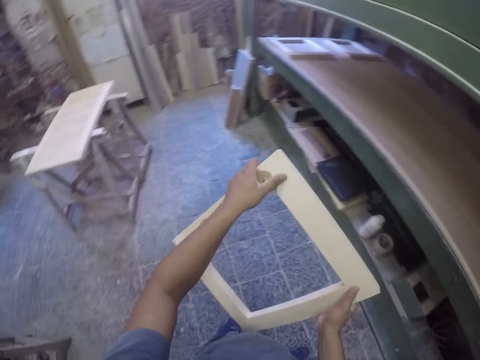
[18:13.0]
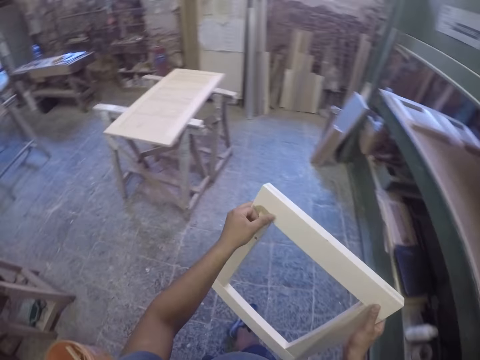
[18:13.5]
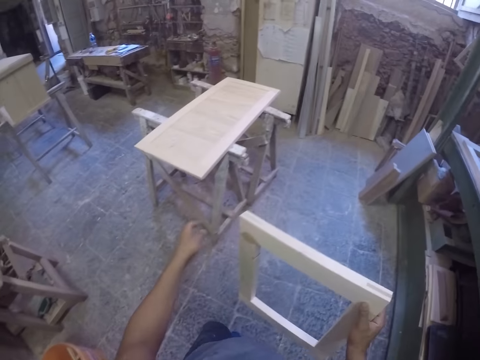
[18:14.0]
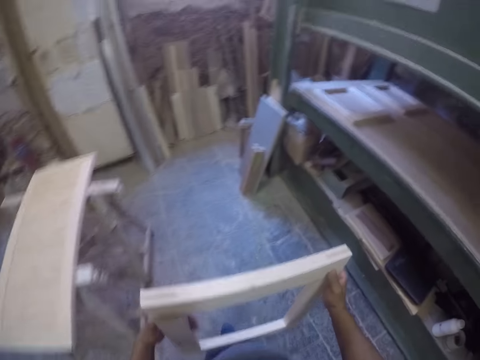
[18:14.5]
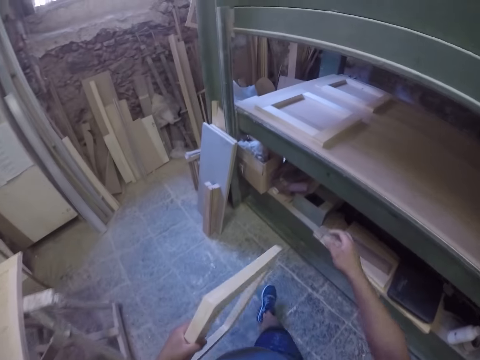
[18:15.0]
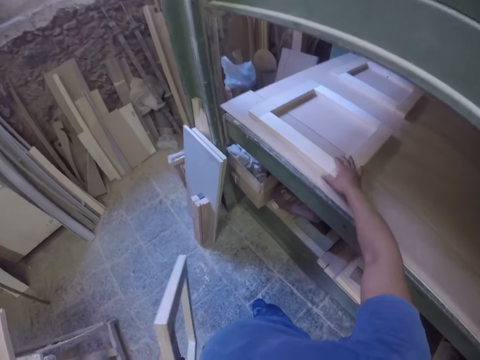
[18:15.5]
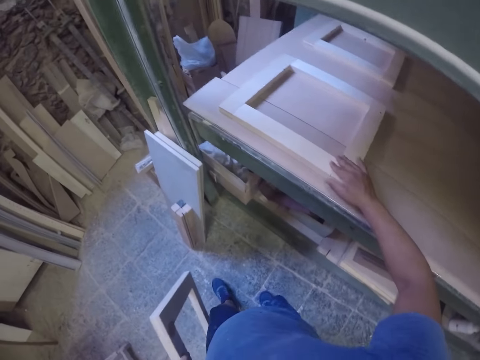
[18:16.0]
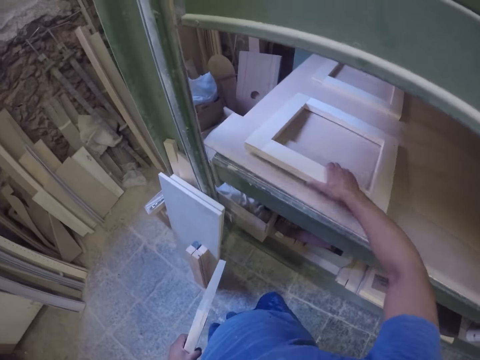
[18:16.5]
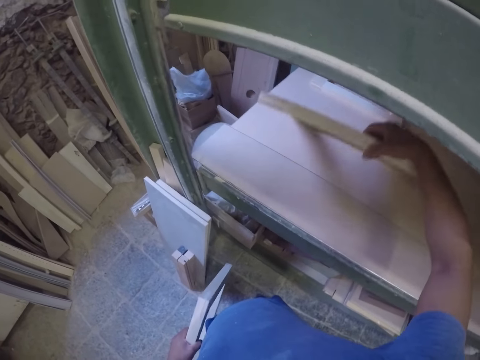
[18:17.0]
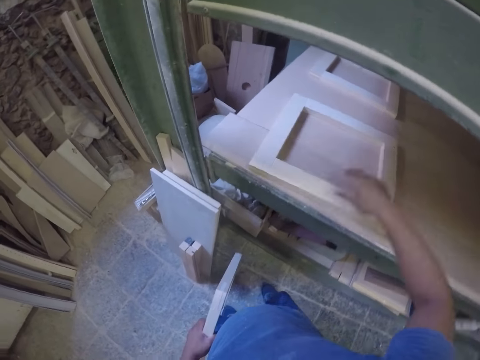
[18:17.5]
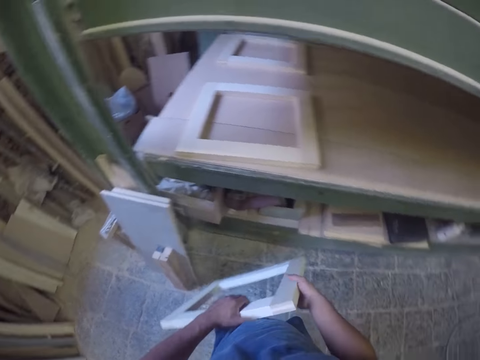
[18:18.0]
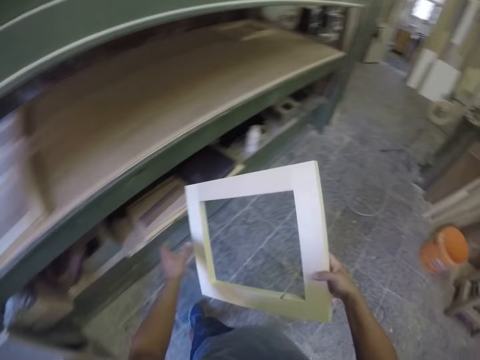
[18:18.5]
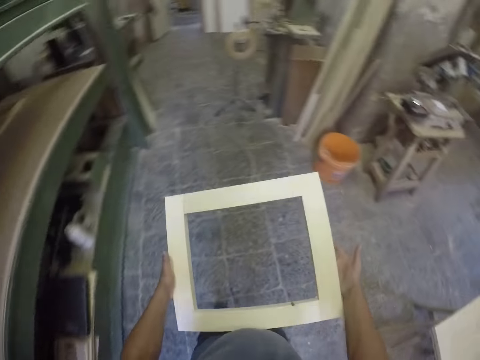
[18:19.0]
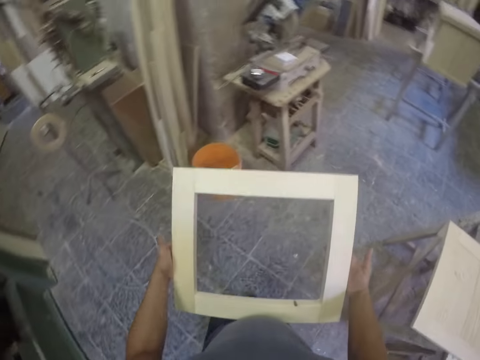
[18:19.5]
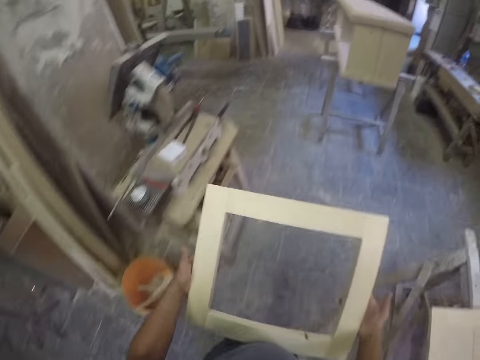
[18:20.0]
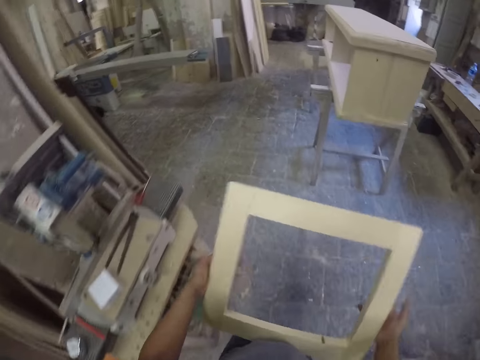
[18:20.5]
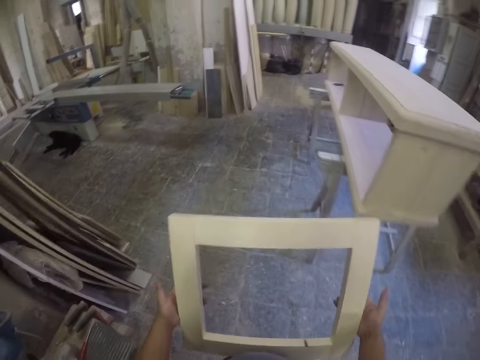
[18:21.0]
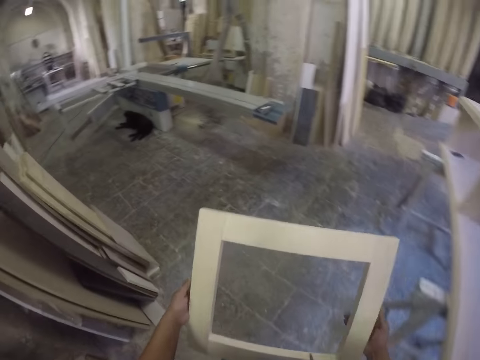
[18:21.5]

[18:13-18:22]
The camera wearer holds the wooden square with both hands. They remove something from the wooden square. They walk around the workshop. They switch the wooden square to the other hand. They walk around the workshop. They pull a wooden square. They hold the wood. They put the wooden square on the wood plank. They hold the wooden square with both hands. They walk around the workshop.

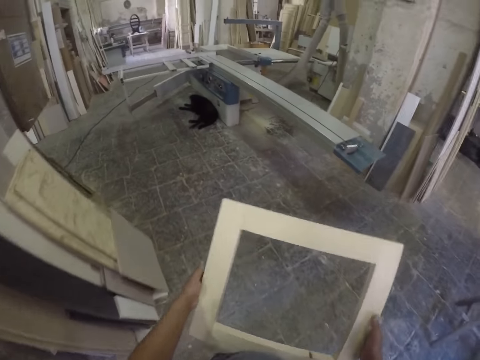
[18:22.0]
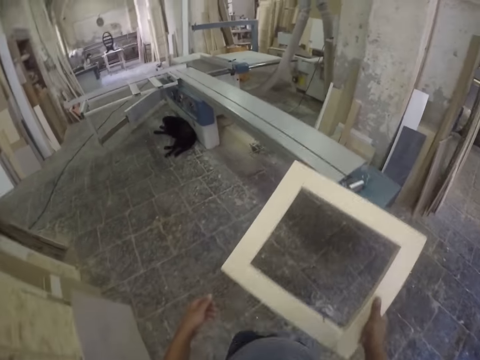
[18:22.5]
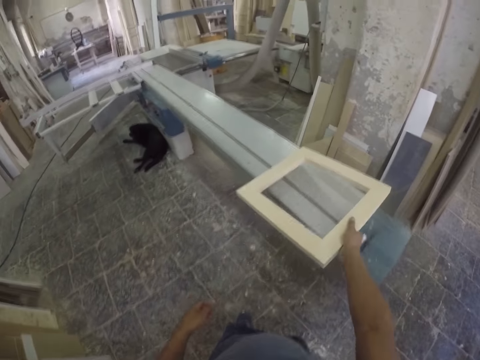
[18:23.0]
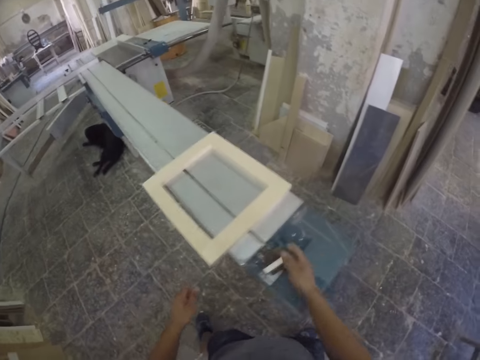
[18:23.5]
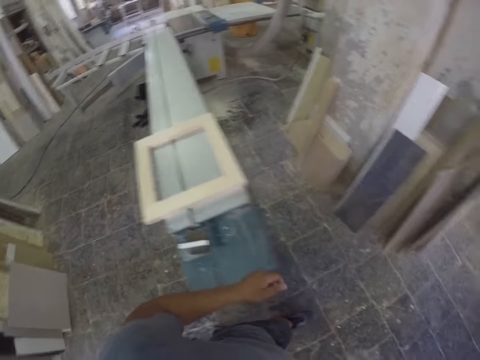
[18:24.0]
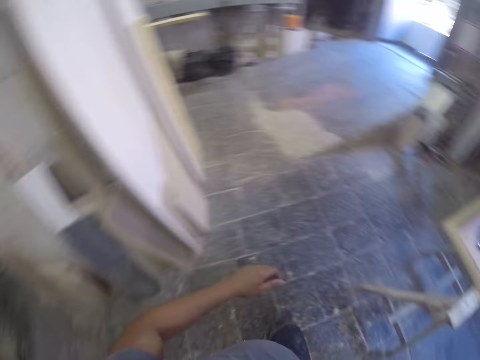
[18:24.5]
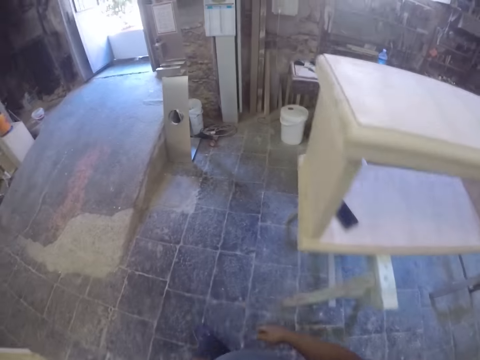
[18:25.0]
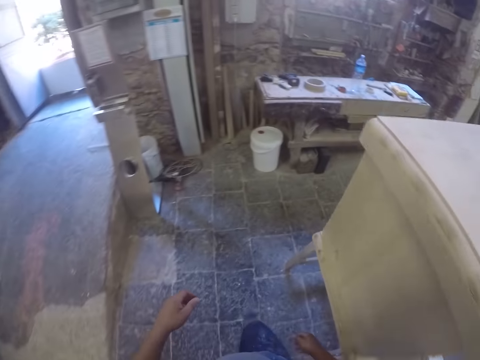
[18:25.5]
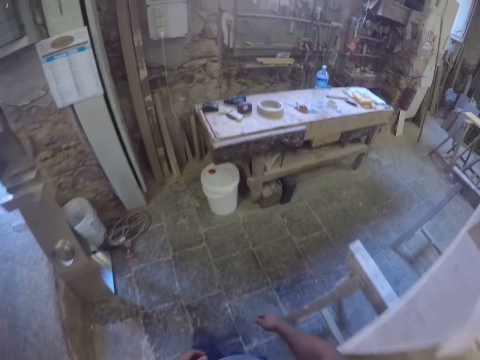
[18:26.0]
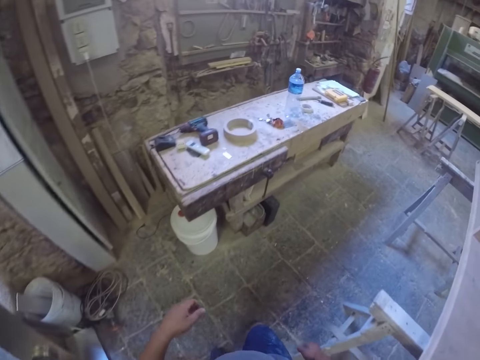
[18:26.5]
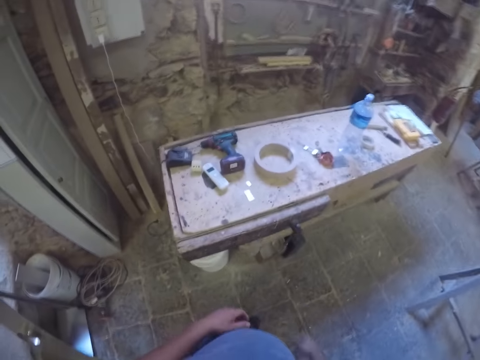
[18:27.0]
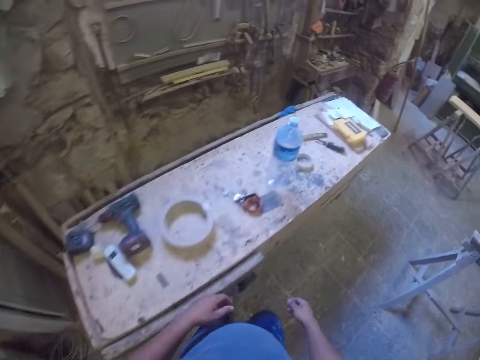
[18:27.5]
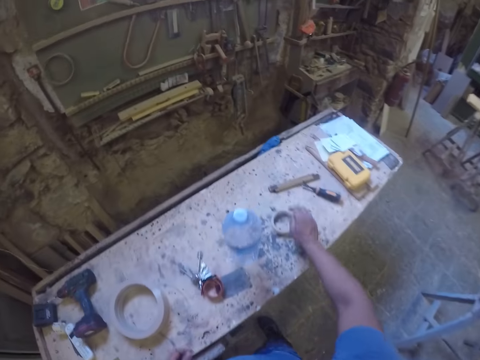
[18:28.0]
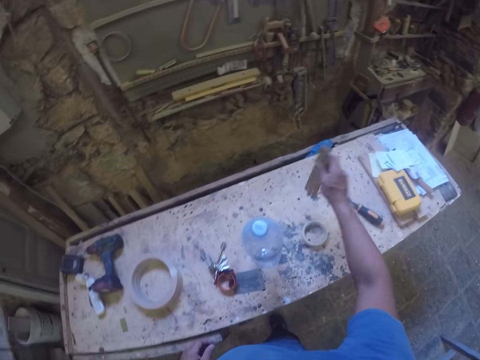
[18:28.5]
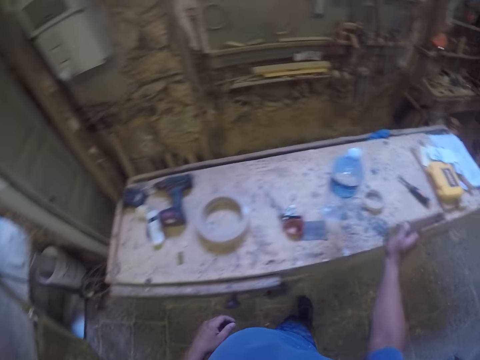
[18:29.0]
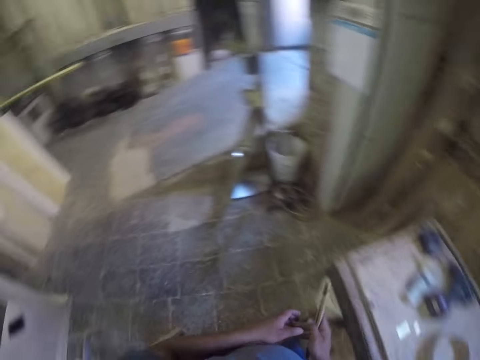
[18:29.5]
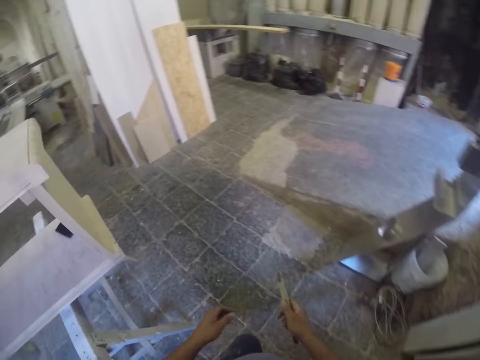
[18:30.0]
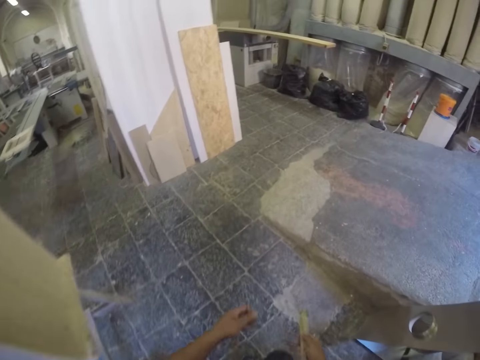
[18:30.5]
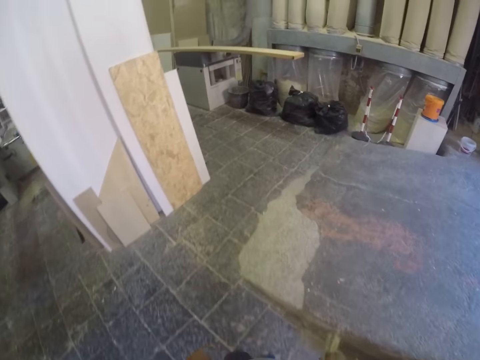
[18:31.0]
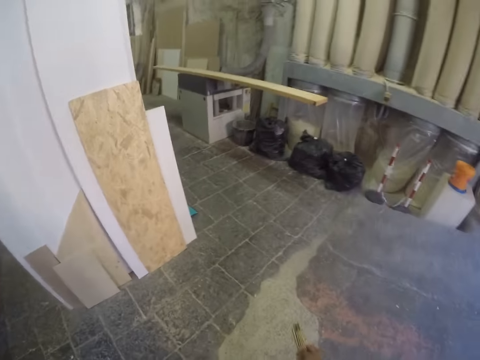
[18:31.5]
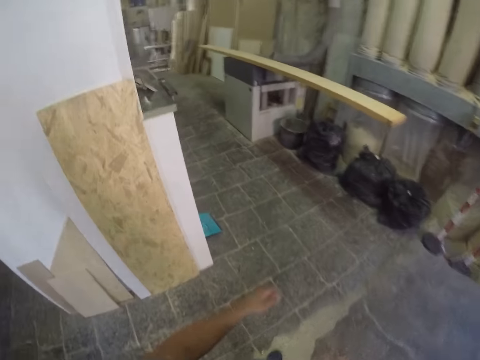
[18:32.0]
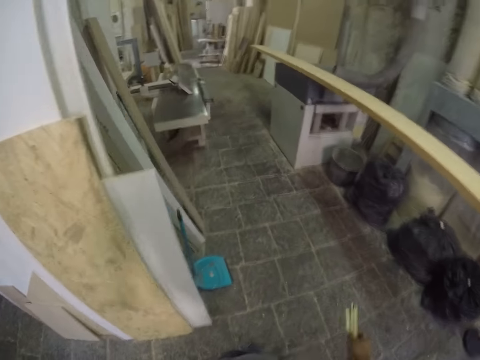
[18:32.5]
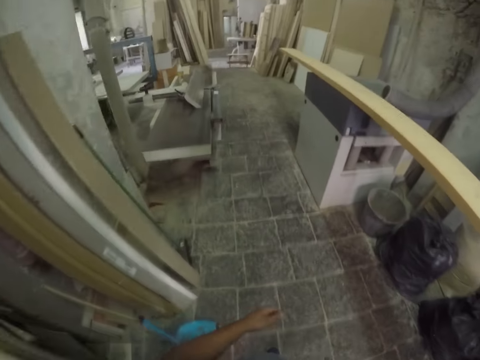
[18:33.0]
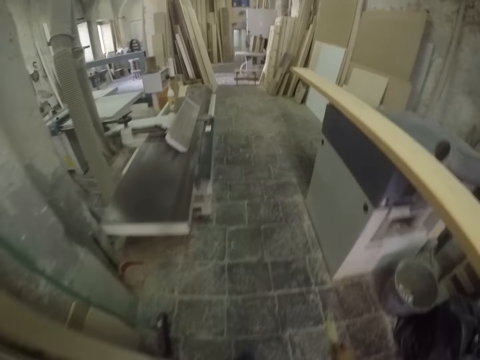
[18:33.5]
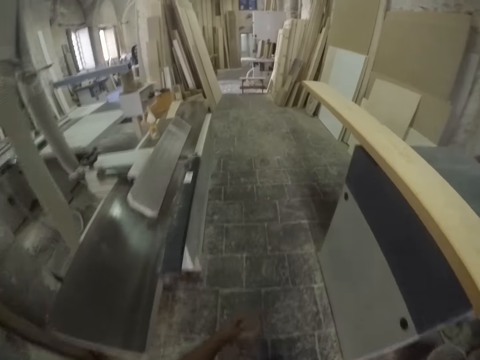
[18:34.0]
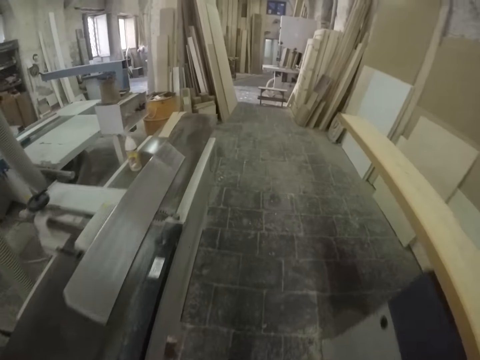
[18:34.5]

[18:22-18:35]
The camera wearer puts the wooden square on a table. They walk around the workshop. They pick up a carpenter square from the table. They walk around the workshop.

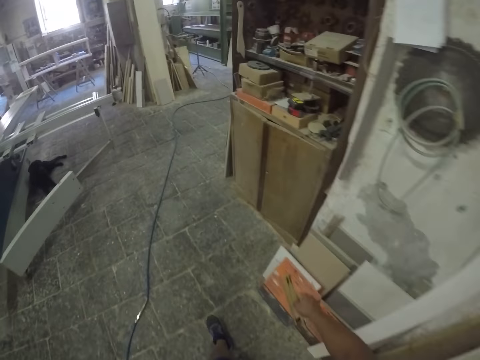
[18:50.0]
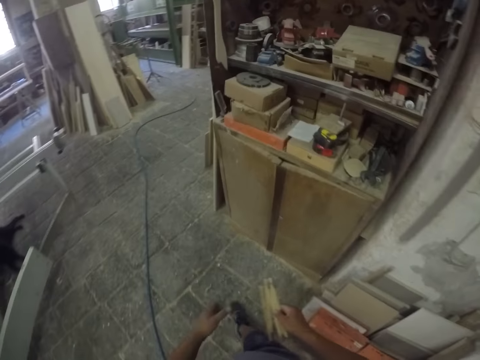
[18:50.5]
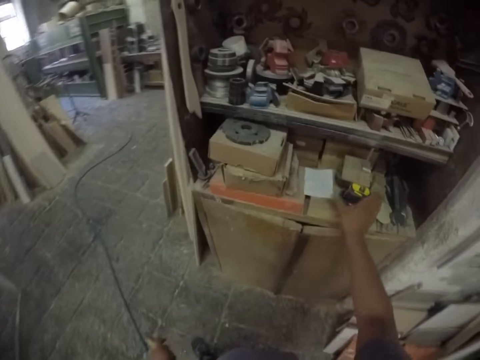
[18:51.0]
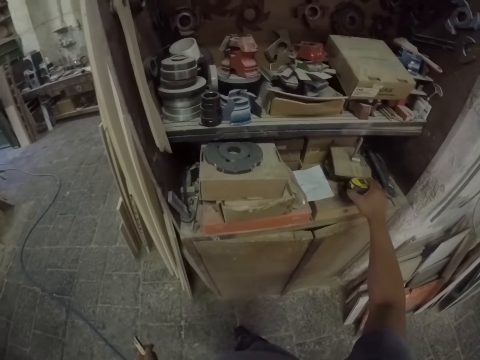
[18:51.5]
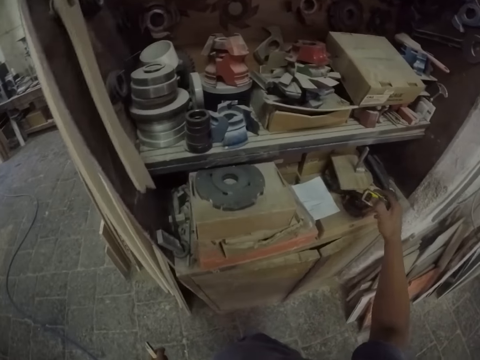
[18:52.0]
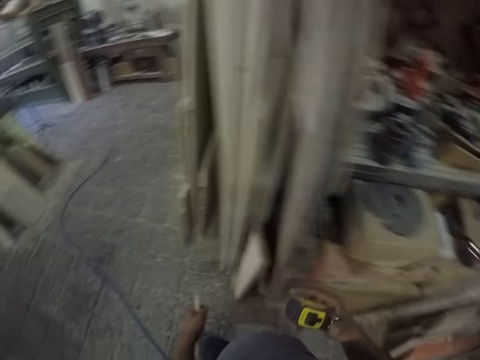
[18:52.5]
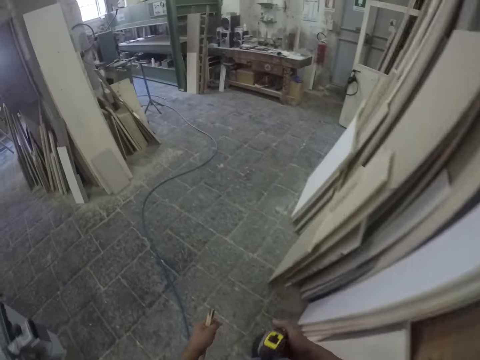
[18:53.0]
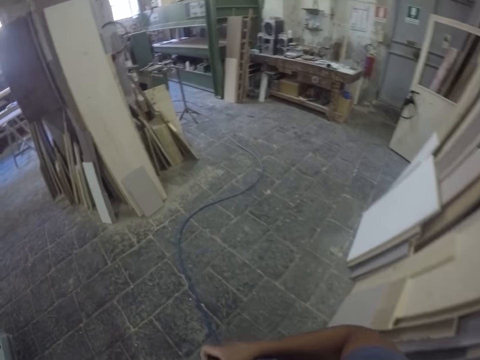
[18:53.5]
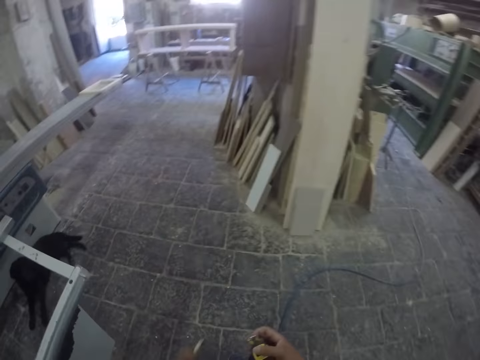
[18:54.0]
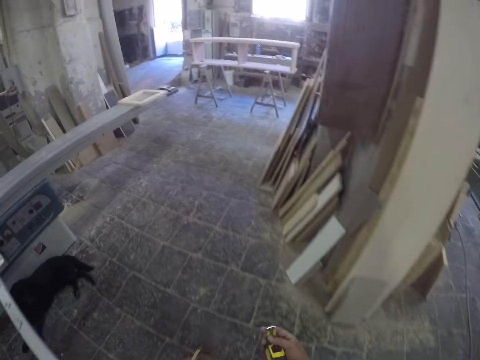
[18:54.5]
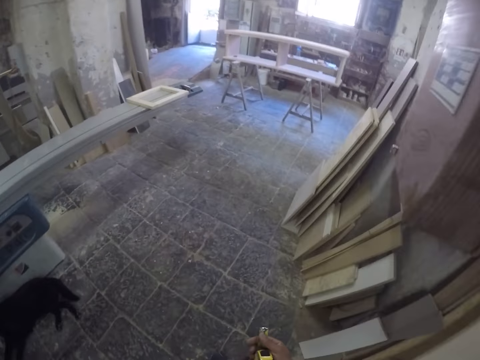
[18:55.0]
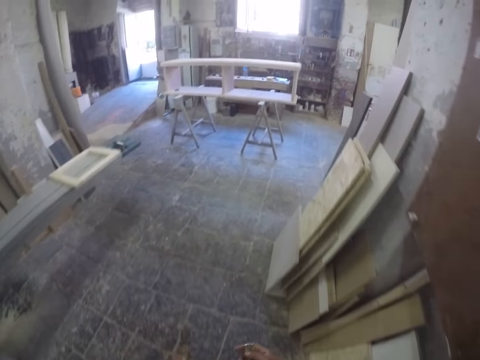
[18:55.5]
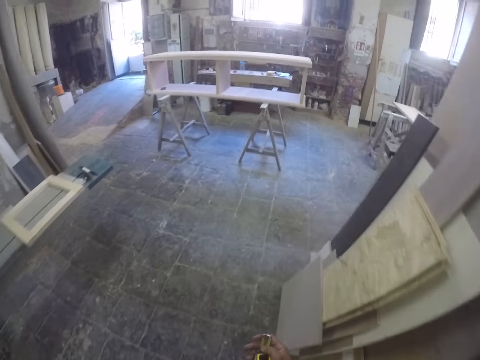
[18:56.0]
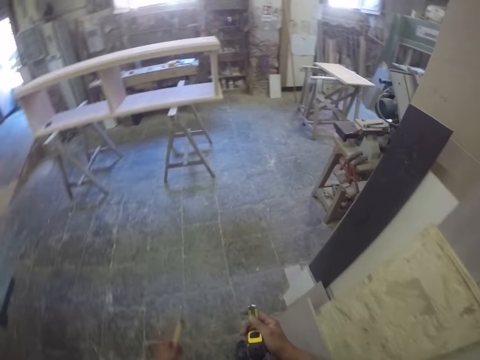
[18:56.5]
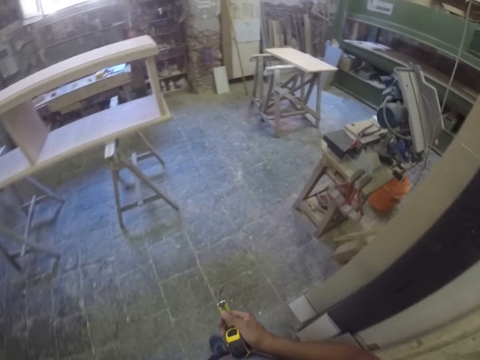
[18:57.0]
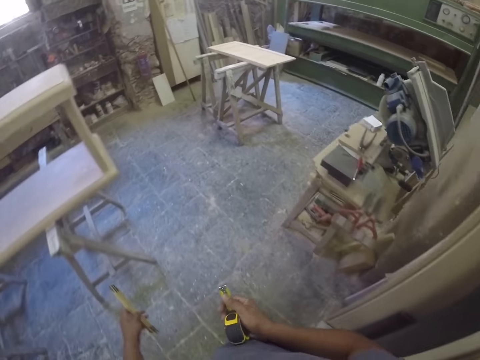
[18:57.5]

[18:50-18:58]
The camera wearer picks up a measuring tape. They walk around the workshop.
